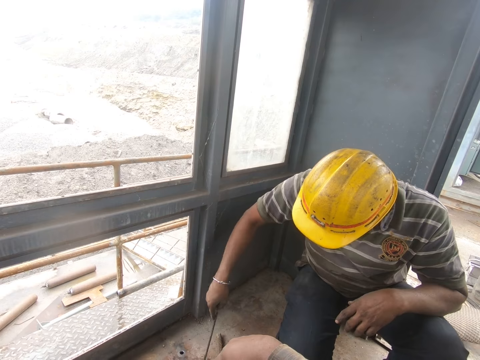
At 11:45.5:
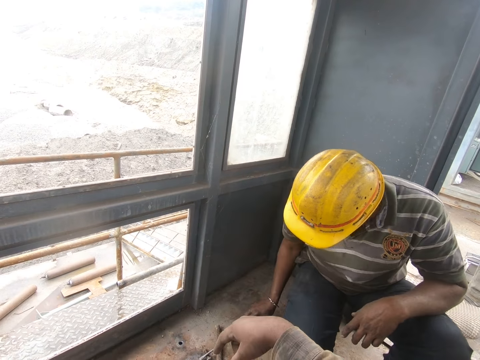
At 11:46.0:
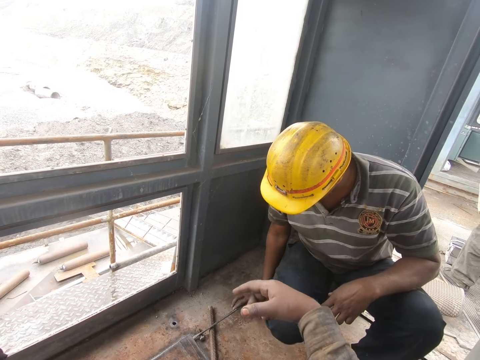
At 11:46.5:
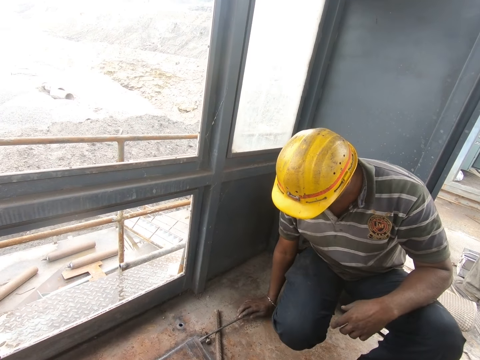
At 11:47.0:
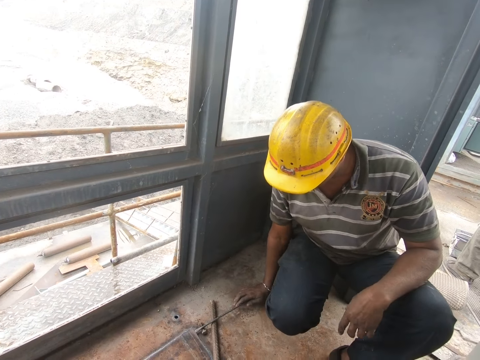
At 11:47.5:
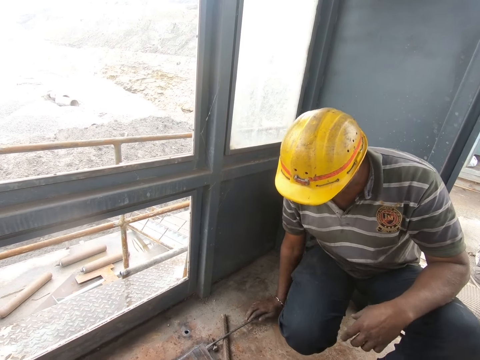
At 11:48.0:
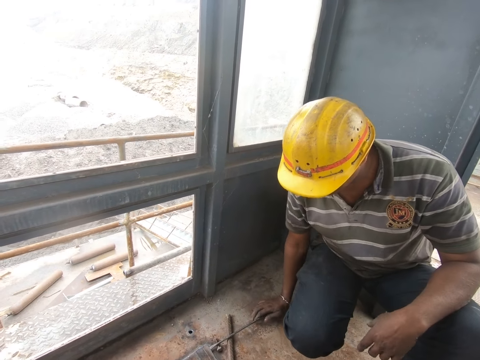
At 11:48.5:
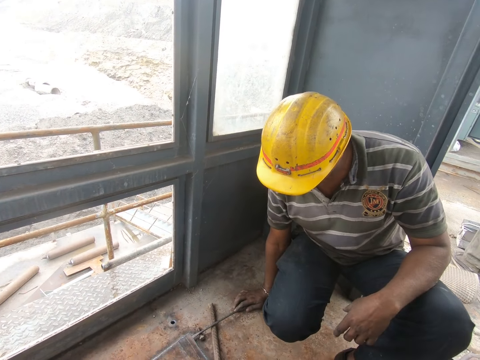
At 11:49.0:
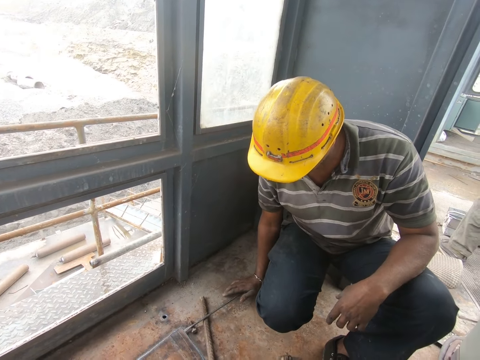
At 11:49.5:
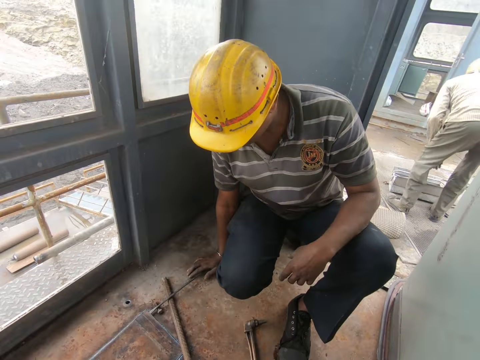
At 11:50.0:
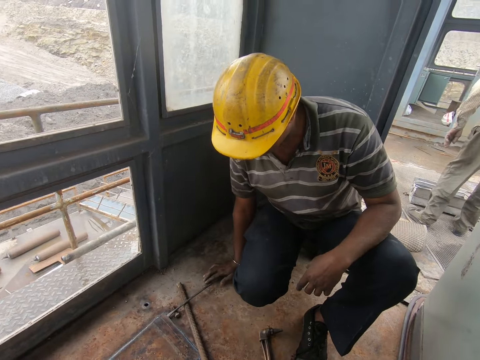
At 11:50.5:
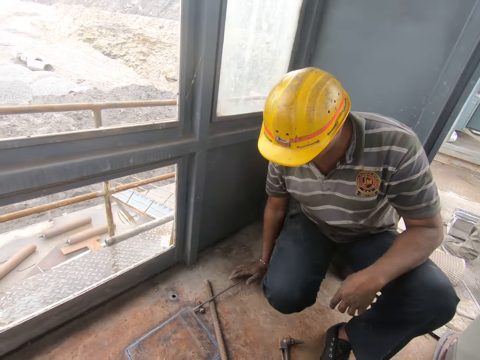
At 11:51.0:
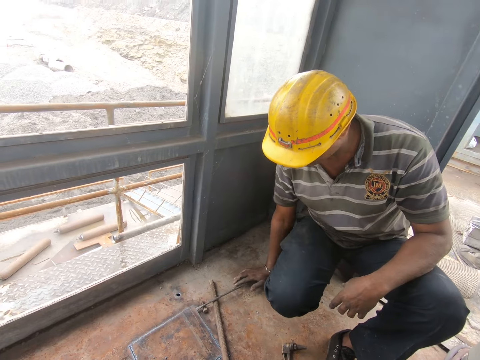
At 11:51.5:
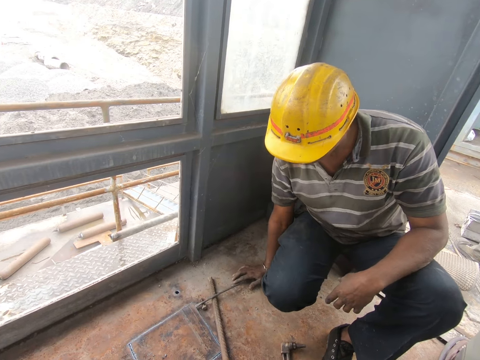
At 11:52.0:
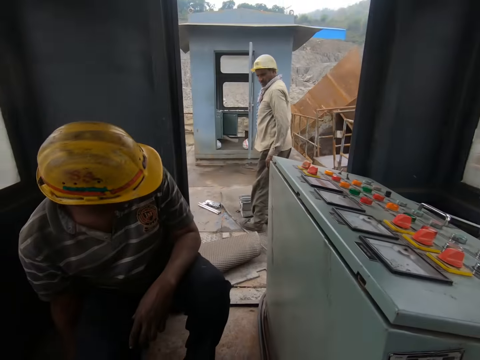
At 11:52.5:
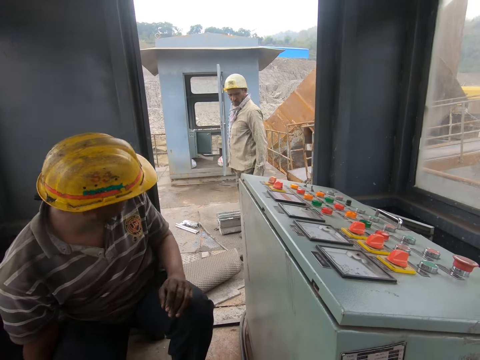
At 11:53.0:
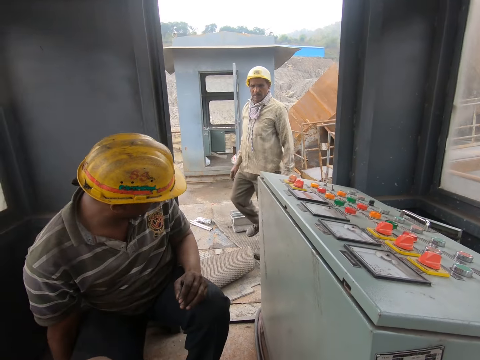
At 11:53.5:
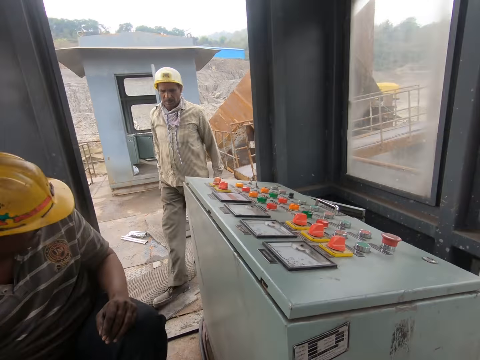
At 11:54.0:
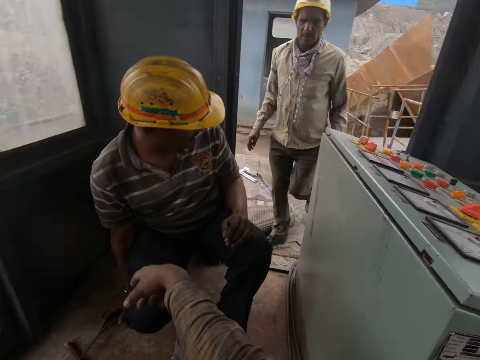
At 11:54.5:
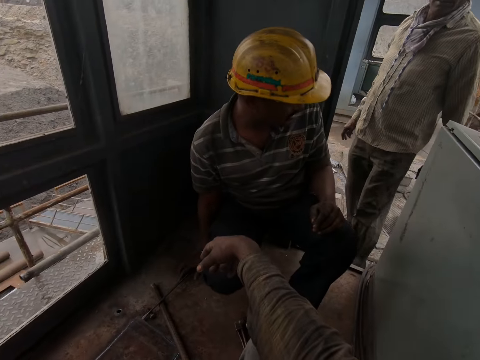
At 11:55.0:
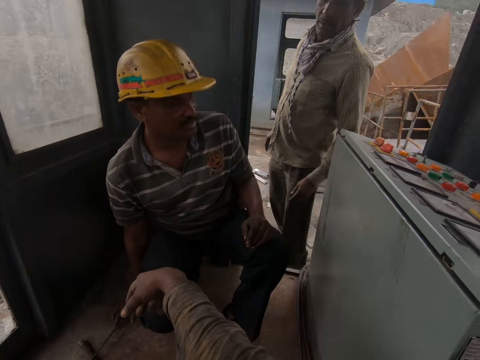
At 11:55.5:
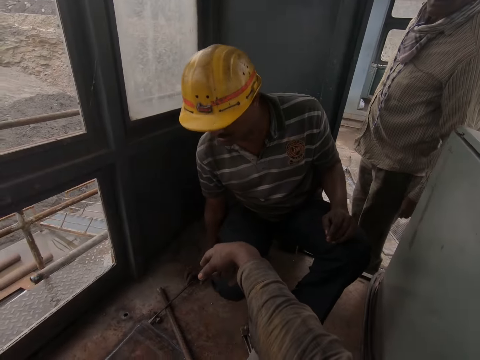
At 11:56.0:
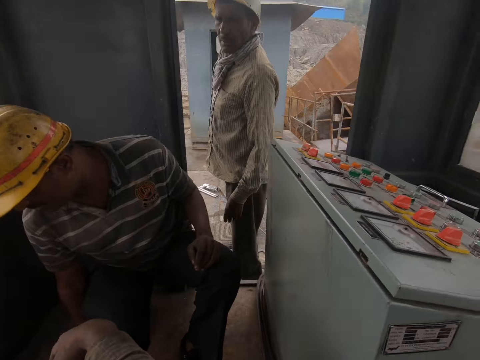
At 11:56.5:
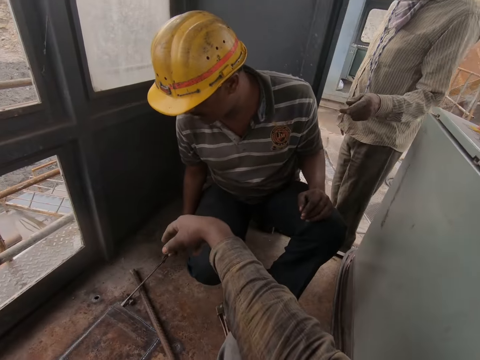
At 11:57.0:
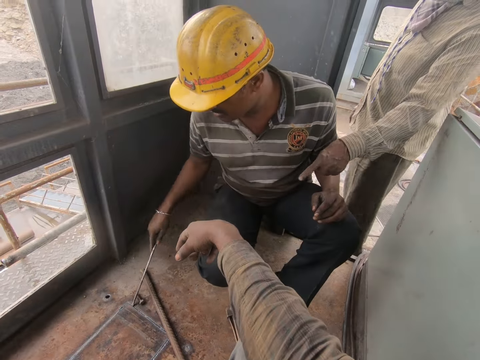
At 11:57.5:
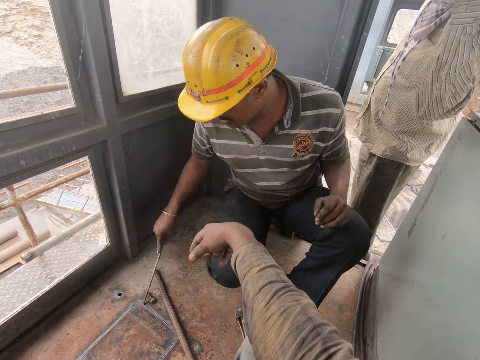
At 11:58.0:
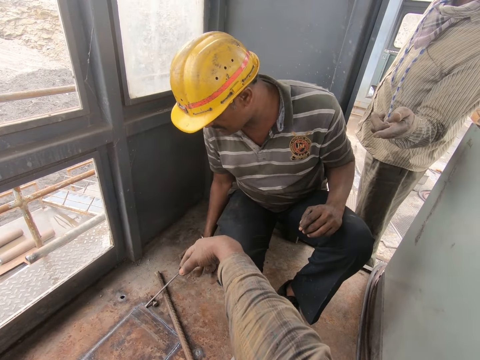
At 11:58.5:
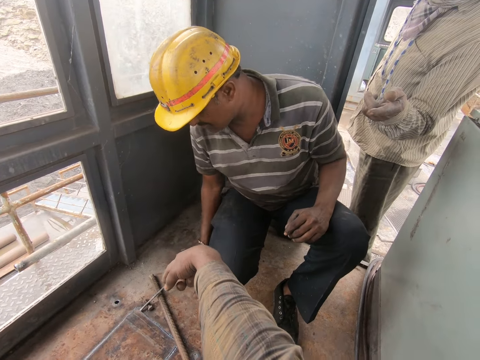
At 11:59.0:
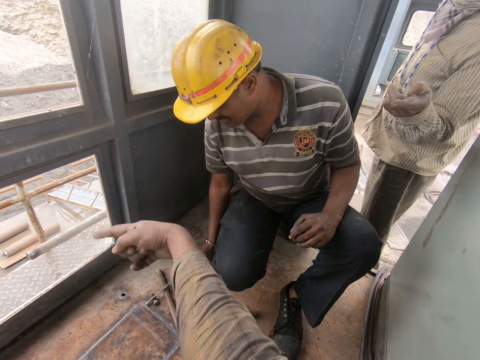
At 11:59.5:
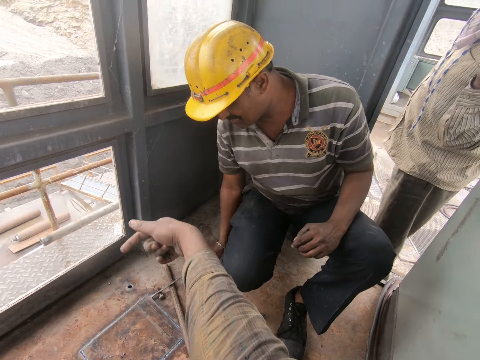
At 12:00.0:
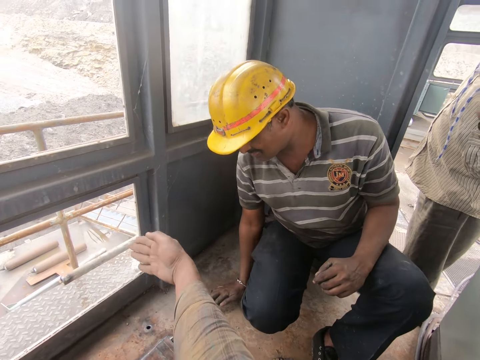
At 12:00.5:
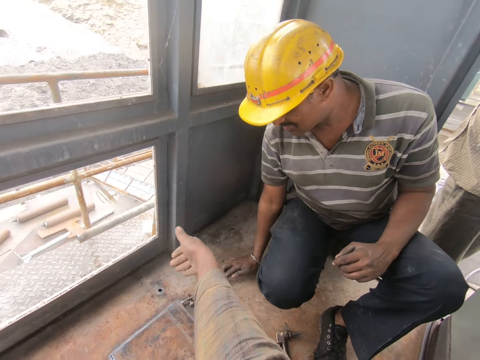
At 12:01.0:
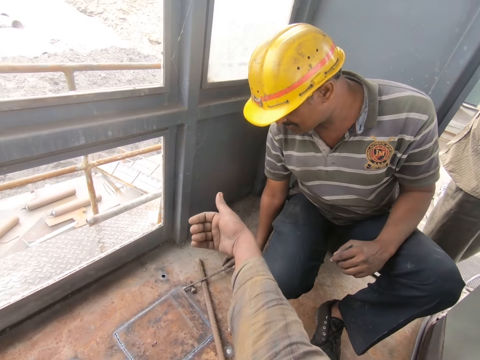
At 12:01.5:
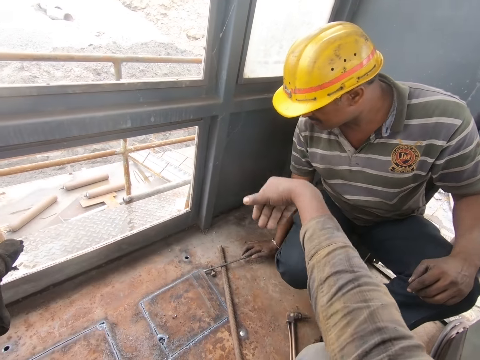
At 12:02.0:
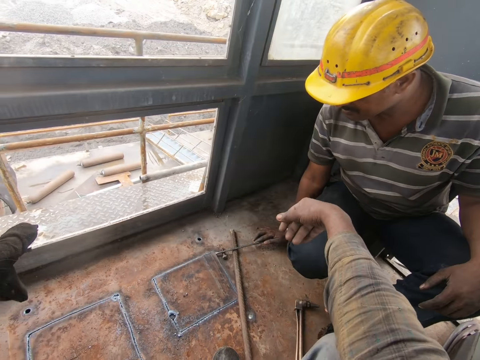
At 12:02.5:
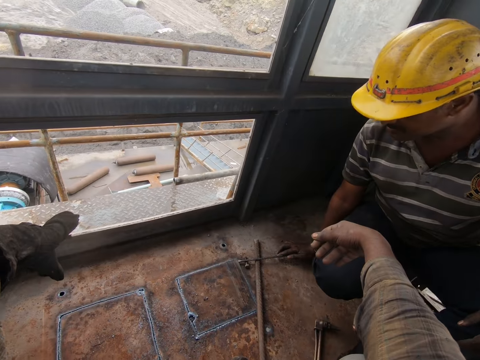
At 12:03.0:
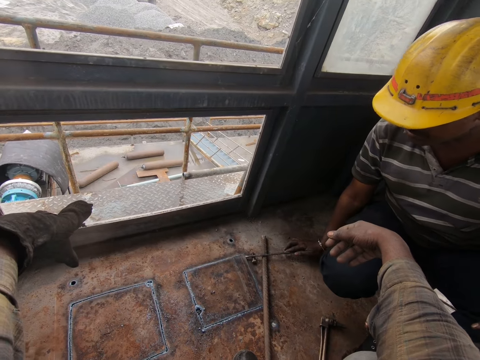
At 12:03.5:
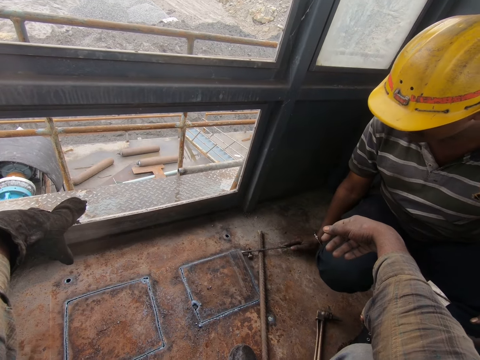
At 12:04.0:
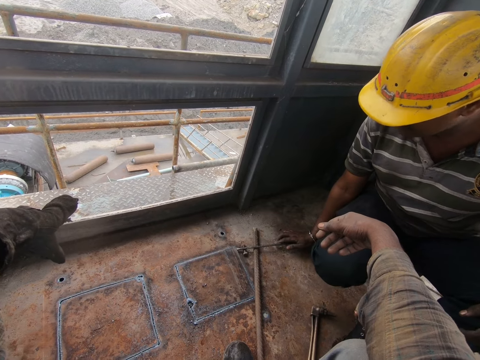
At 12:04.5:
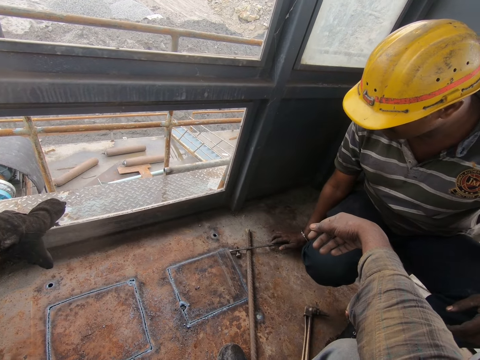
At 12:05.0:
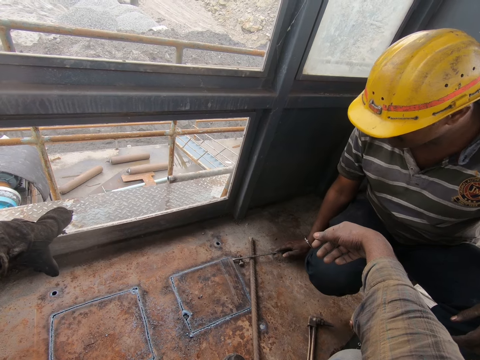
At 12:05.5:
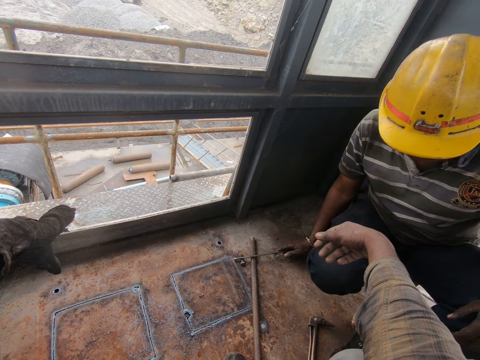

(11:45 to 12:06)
A man loosens metal with a screwdriver. The camera wearer converses with another man.

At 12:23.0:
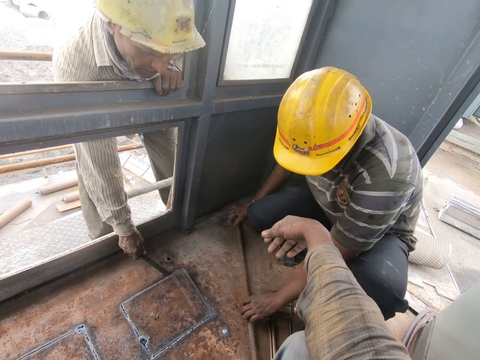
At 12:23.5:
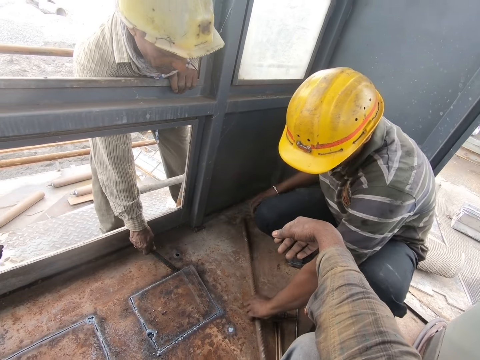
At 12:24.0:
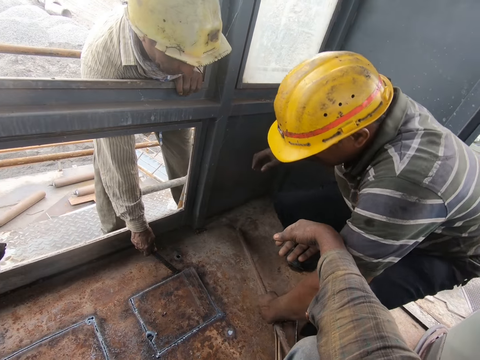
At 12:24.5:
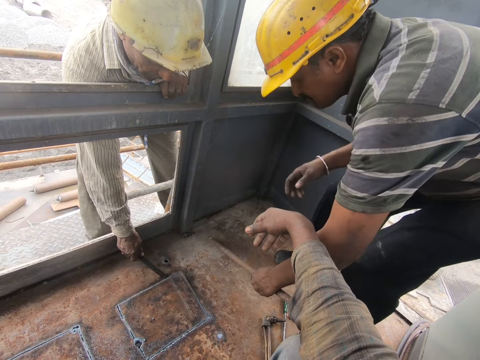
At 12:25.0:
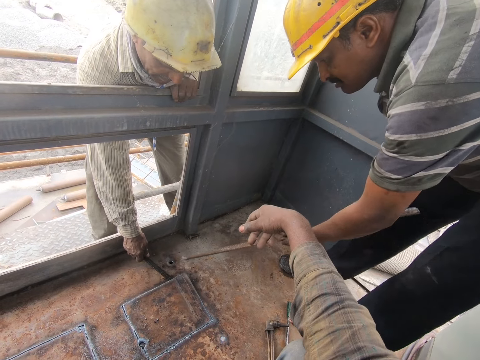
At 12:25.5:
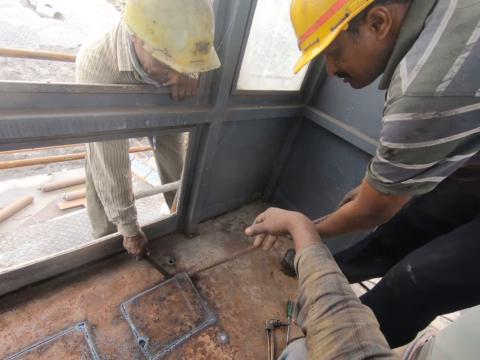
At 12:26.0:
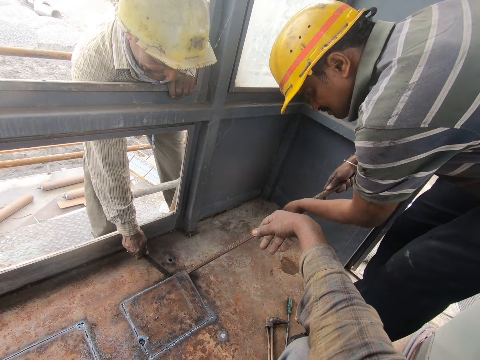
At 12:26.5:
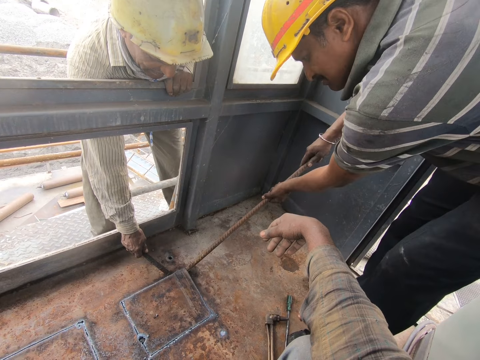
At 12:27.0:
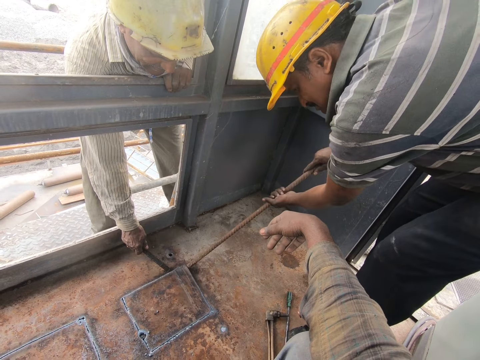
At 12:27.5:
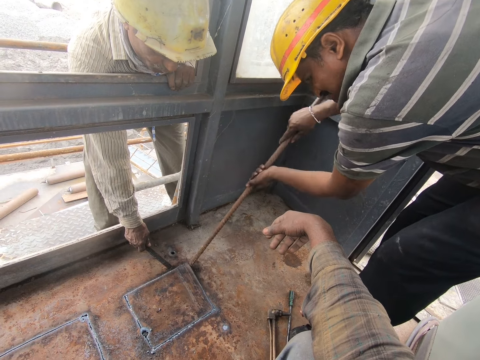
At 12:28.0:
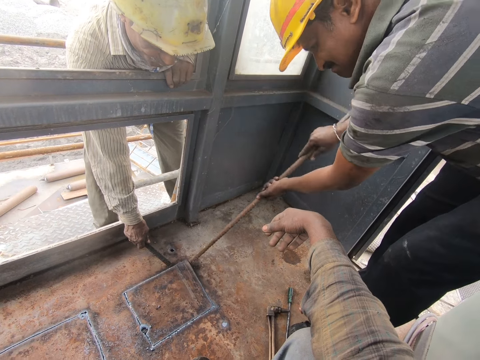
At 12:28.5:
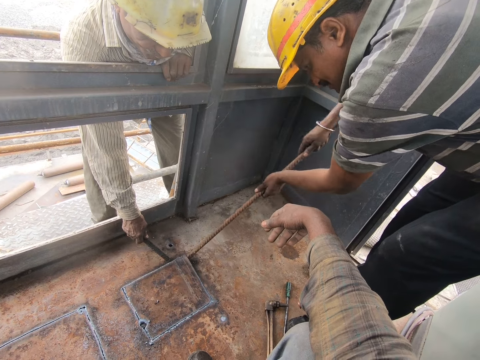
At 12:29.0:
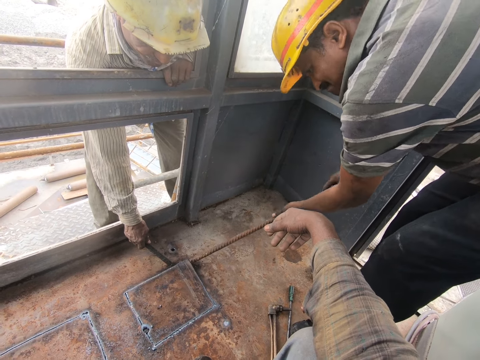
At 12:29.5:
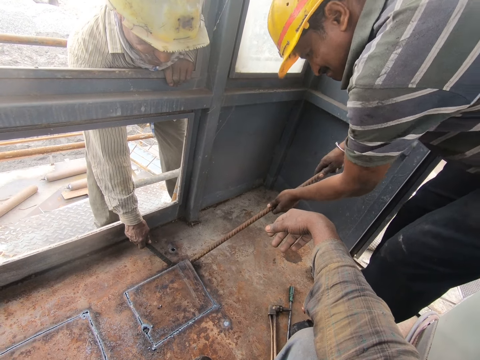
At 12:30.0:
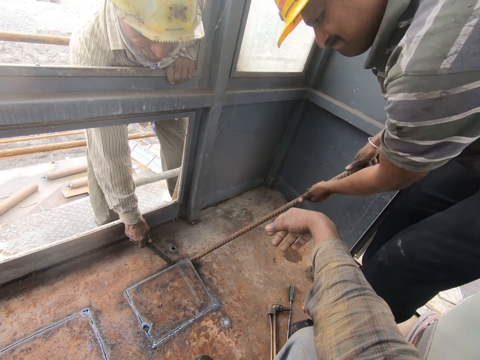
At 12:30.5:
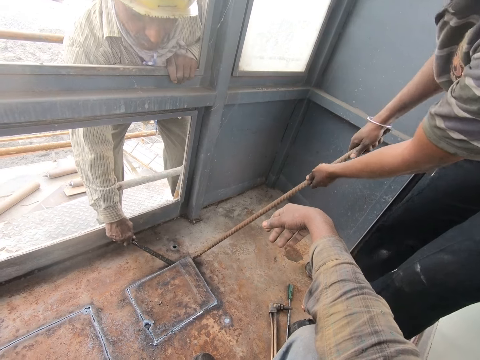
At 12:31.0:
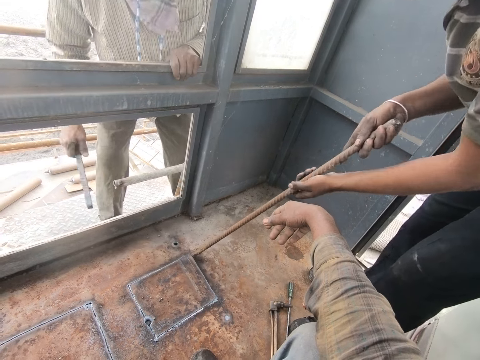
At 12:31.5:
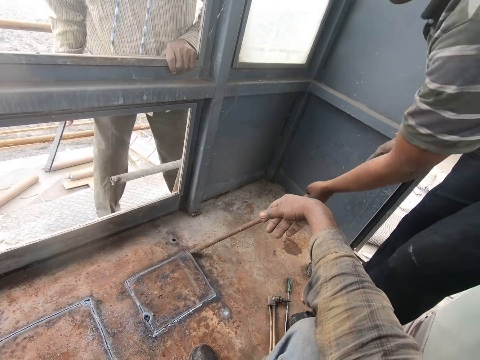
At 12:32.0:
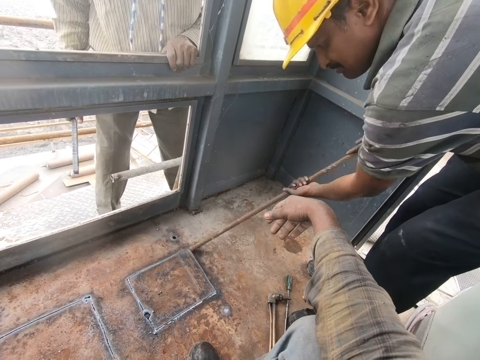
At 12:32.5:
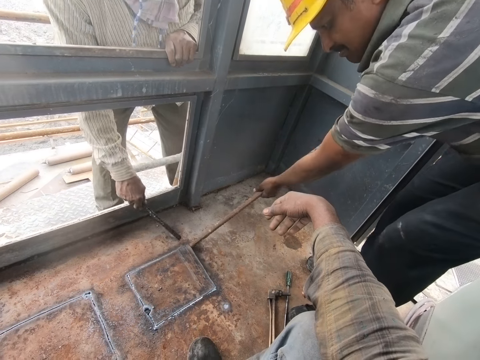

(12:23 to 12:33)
A man picks up a metal bar. The man loosens metal with the metal bar.
